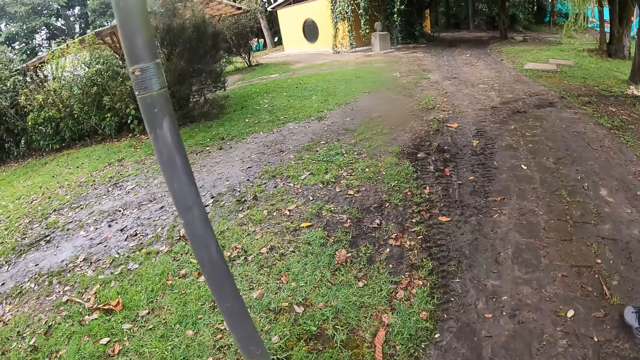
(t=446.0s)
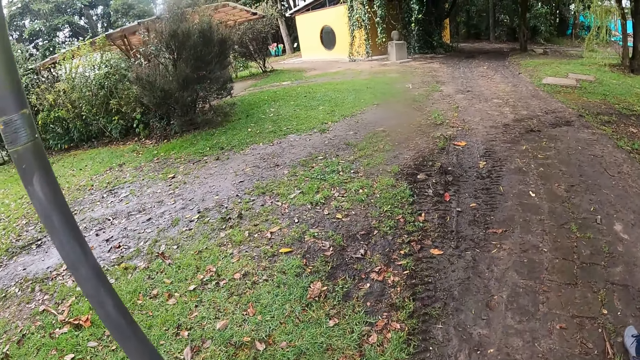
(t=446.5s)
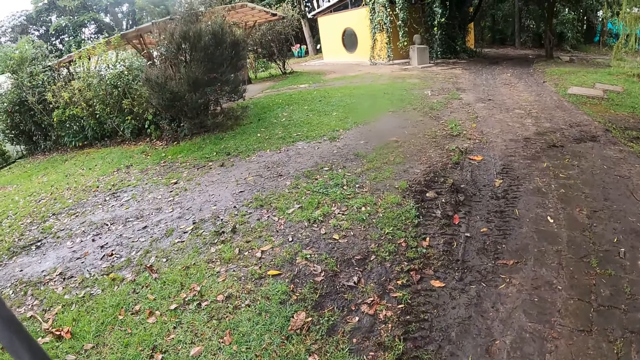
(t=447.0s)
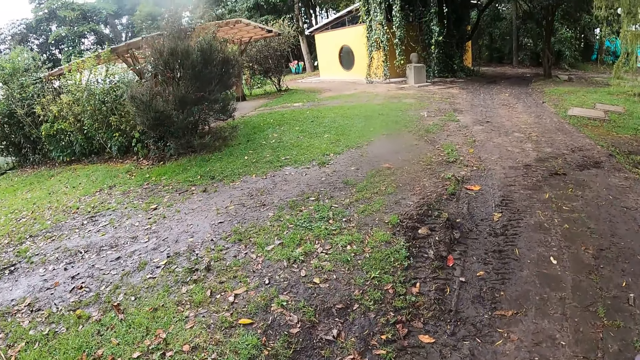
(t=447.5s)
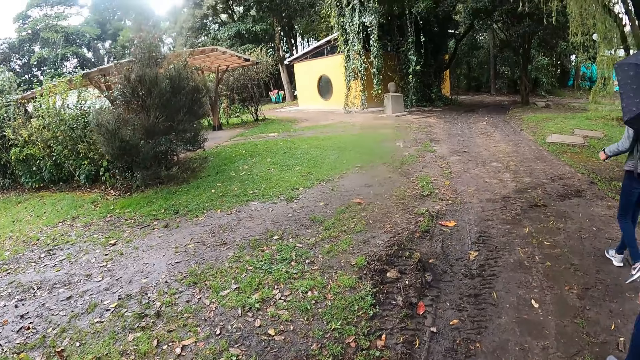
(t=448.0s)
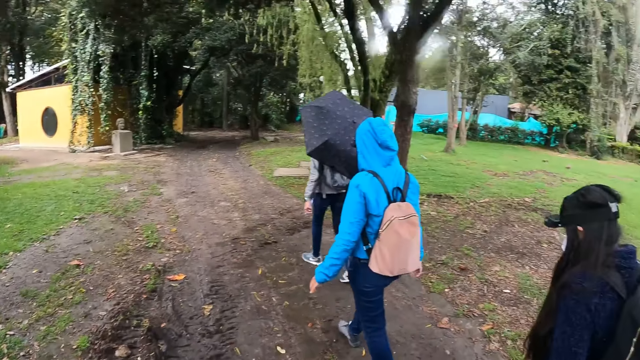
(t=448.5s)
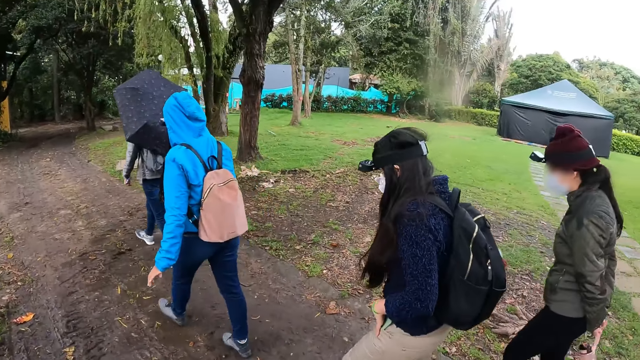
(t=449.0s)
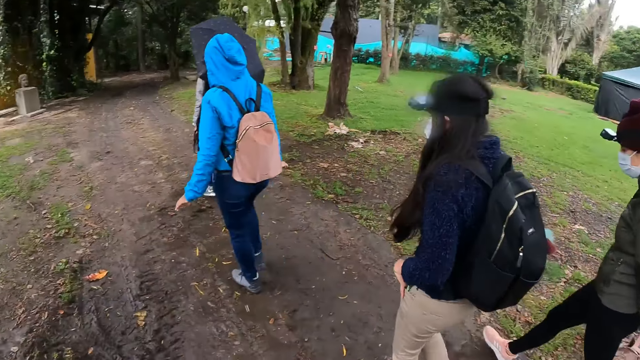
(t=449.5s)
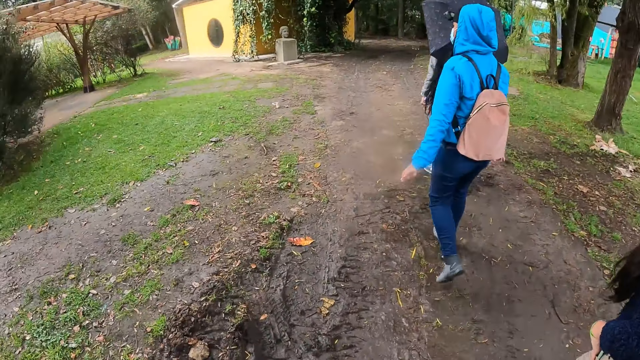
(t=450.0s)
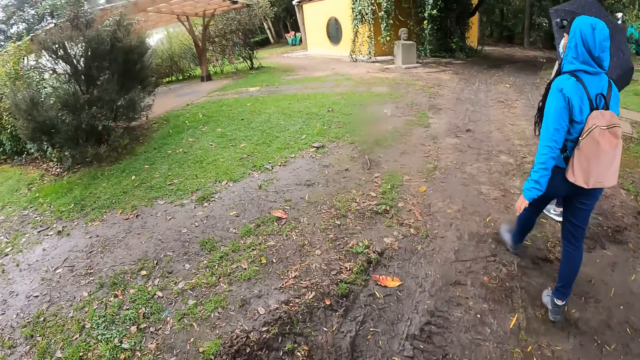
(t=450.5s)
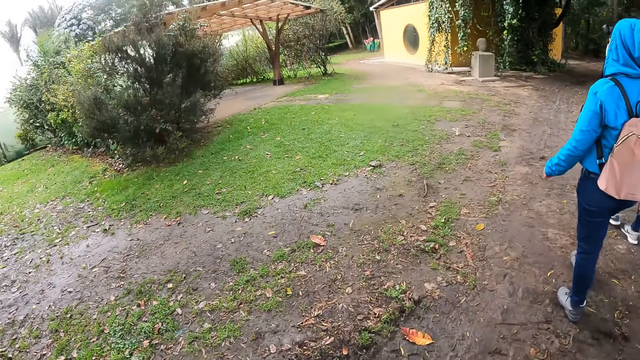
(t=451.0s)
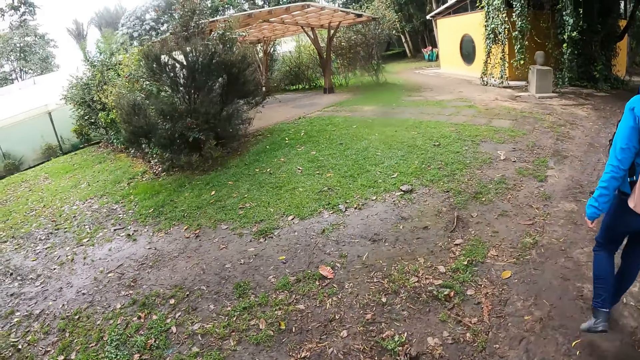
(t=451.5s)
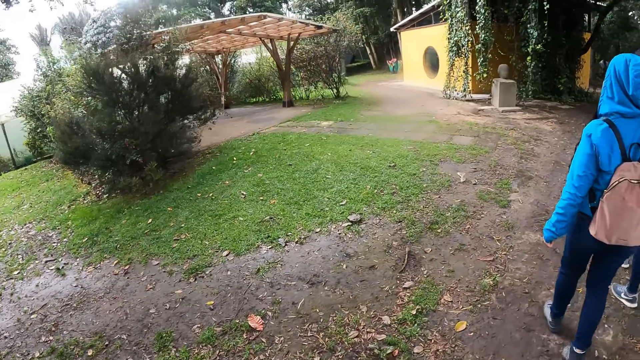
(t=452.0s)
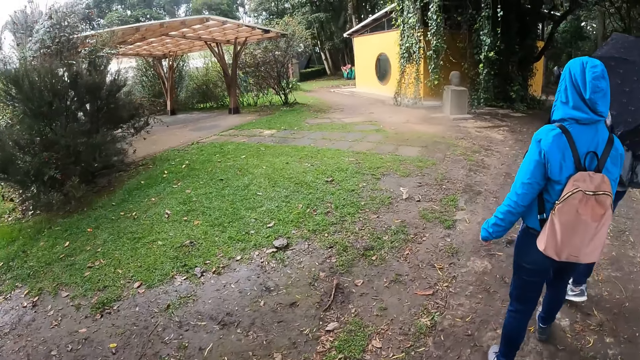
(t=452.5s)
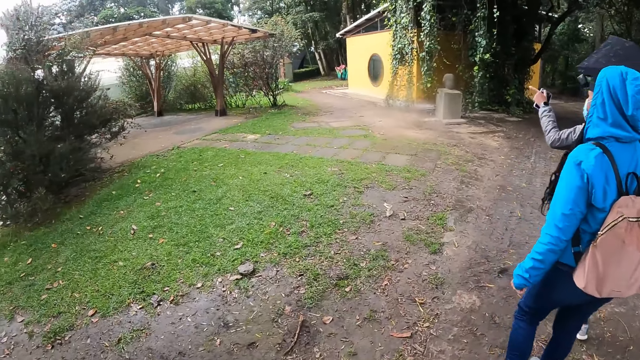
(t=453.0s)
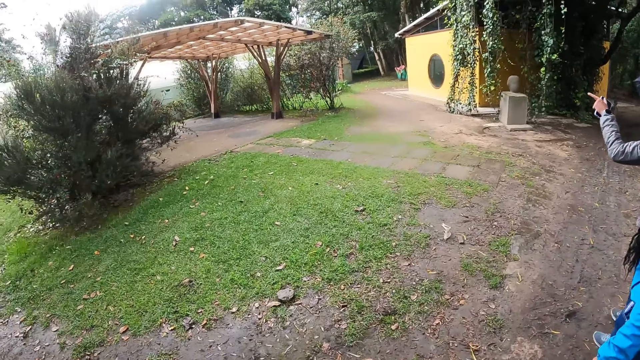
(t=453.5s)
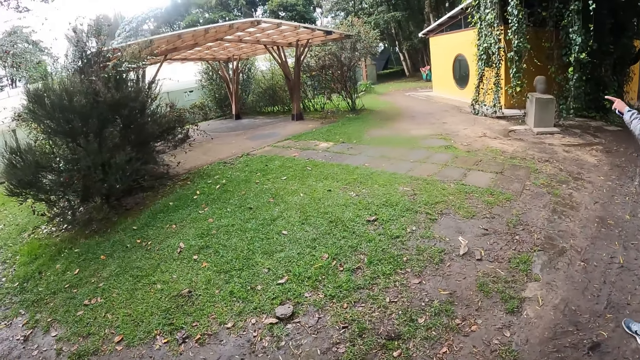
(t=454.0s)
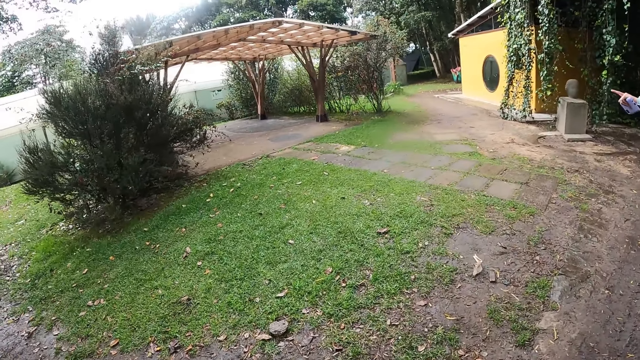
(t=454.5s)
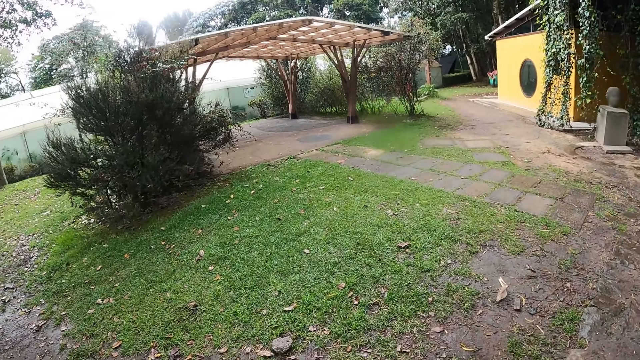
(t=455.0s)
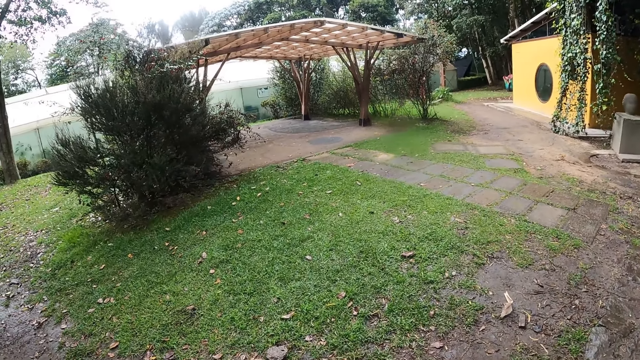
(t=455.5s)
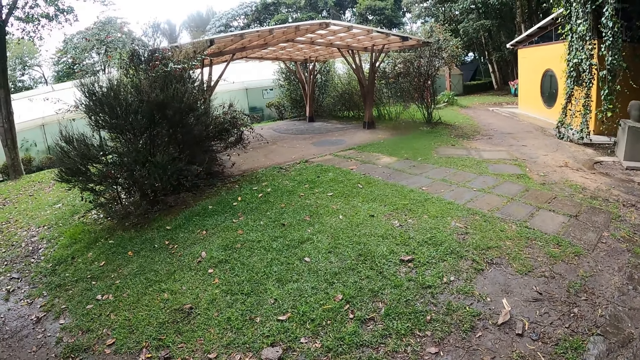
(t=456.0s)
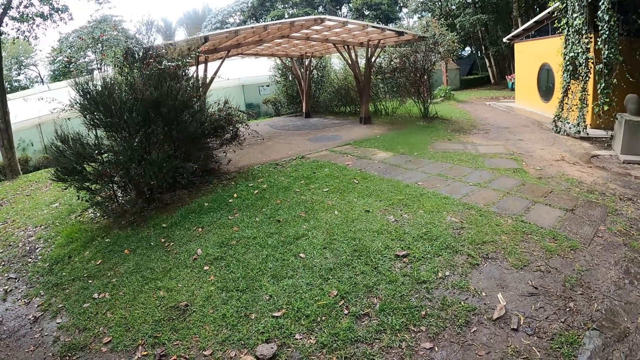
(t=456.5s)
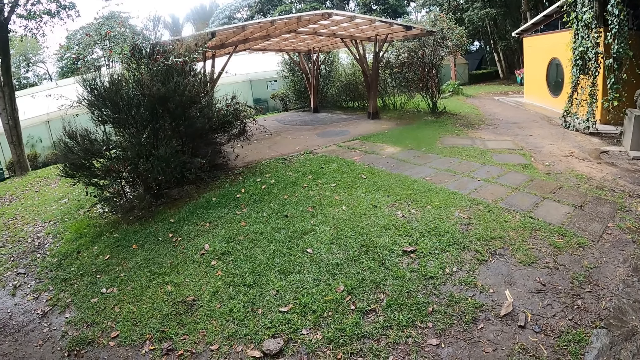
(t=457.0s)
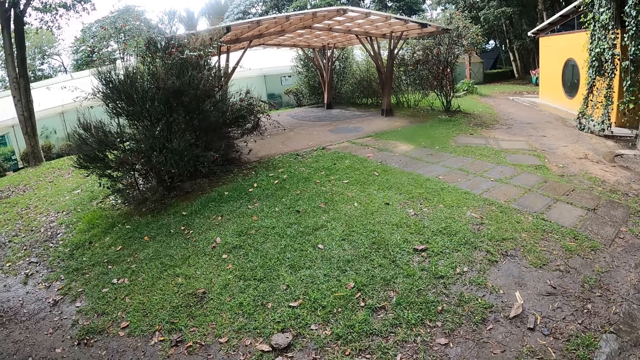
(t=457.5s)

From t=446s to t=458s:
The camera wearer looks around. A woman interacts with another woman.

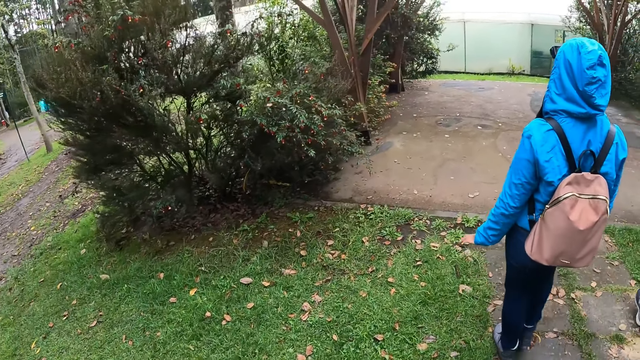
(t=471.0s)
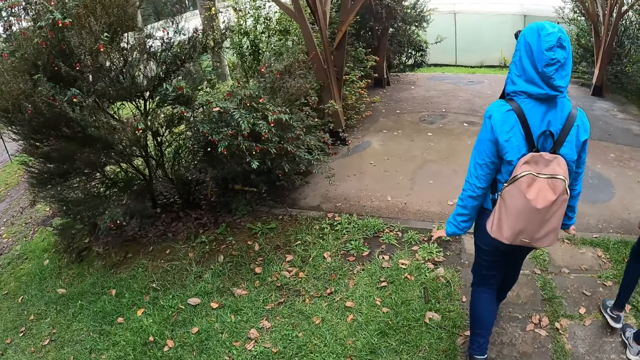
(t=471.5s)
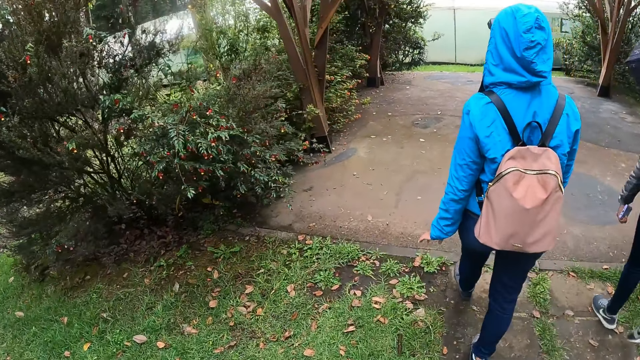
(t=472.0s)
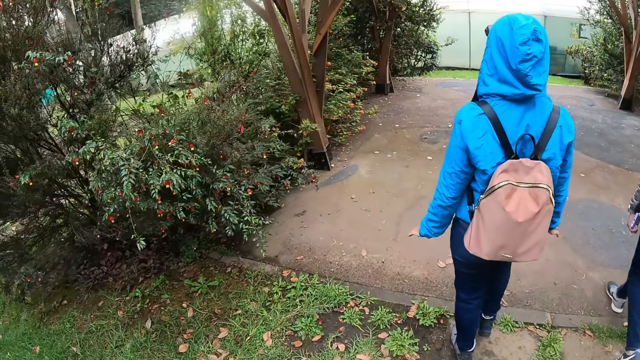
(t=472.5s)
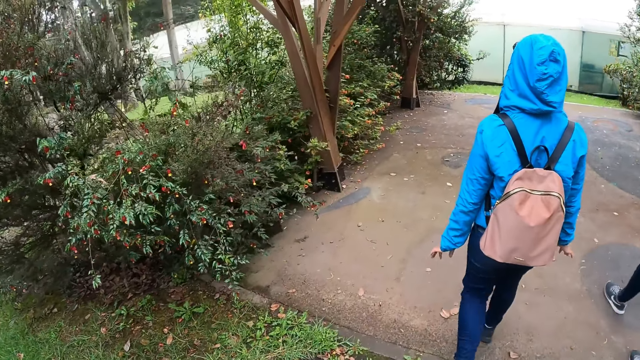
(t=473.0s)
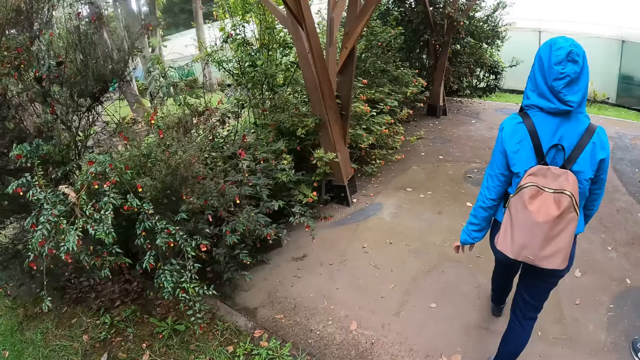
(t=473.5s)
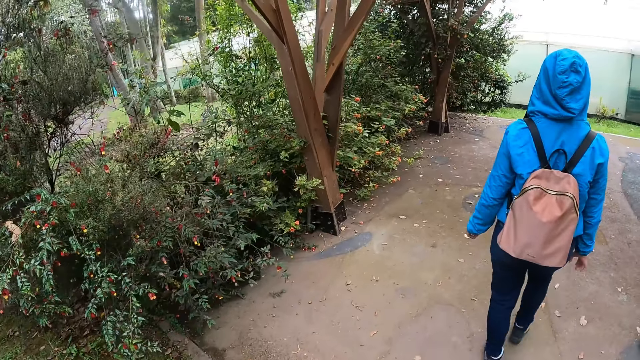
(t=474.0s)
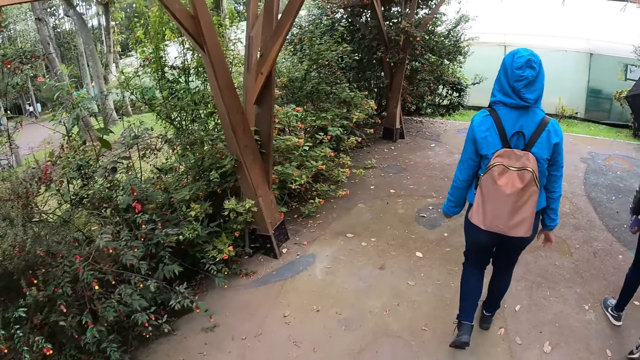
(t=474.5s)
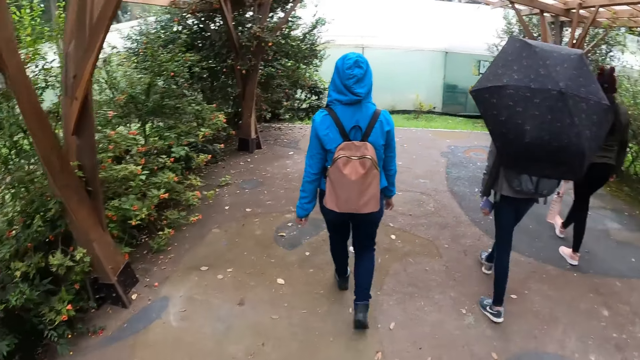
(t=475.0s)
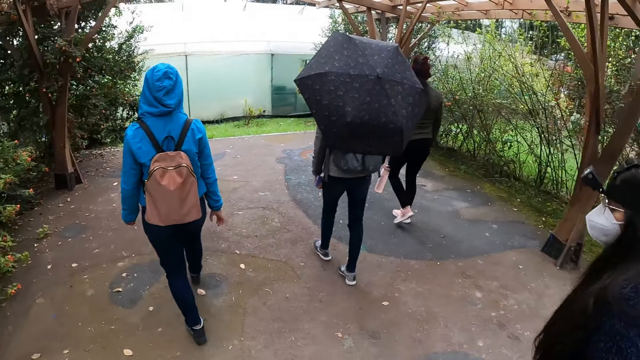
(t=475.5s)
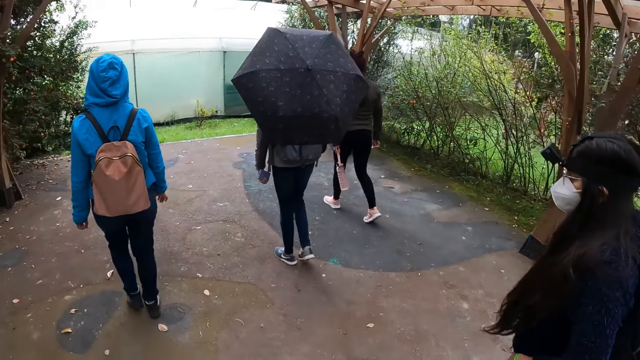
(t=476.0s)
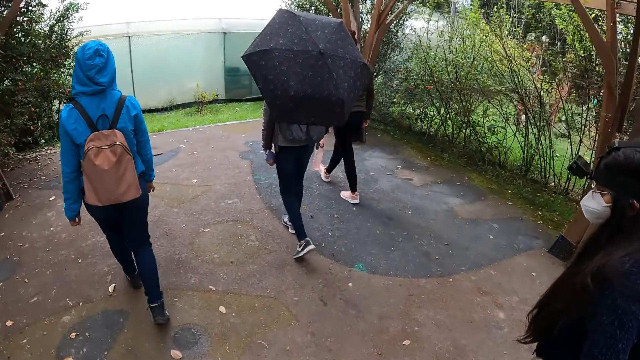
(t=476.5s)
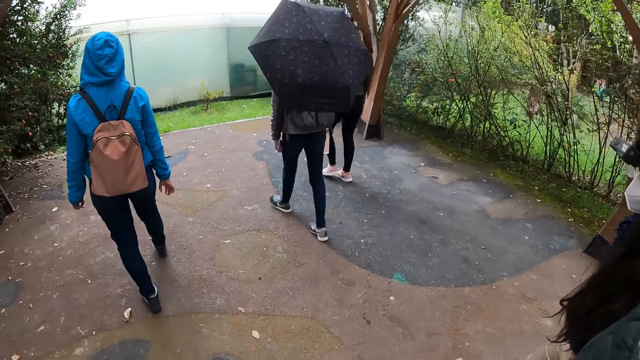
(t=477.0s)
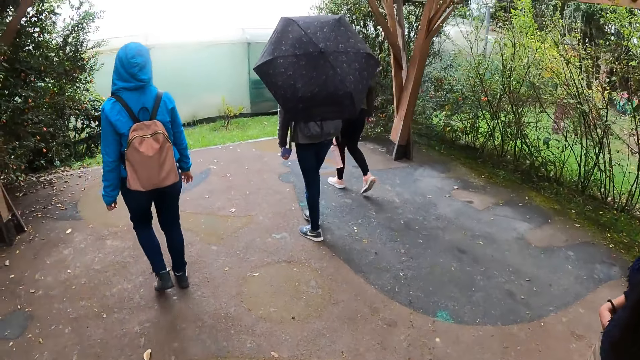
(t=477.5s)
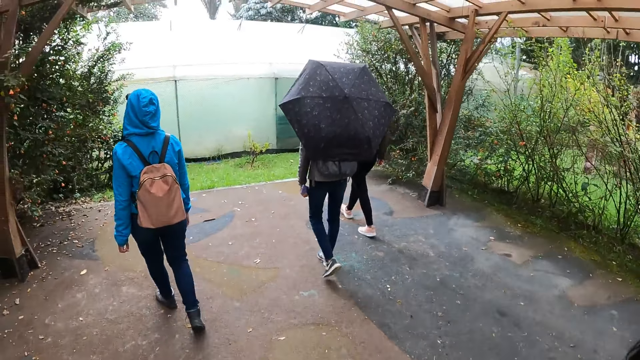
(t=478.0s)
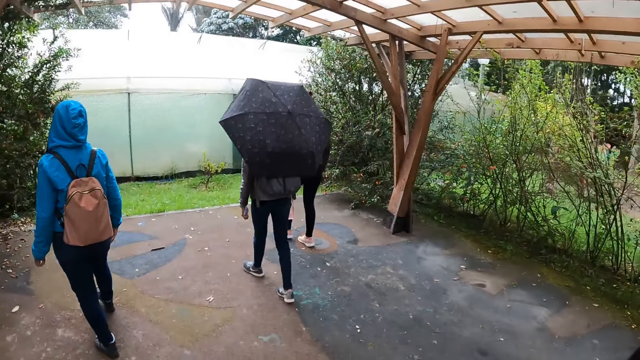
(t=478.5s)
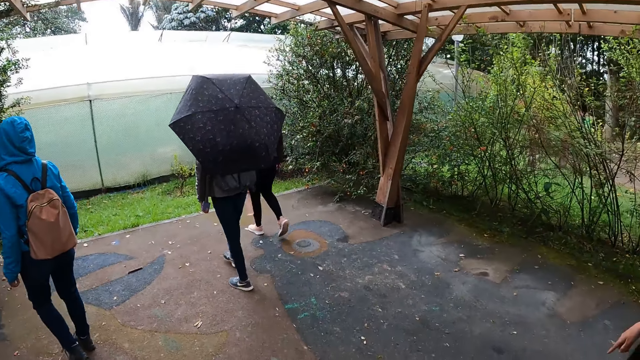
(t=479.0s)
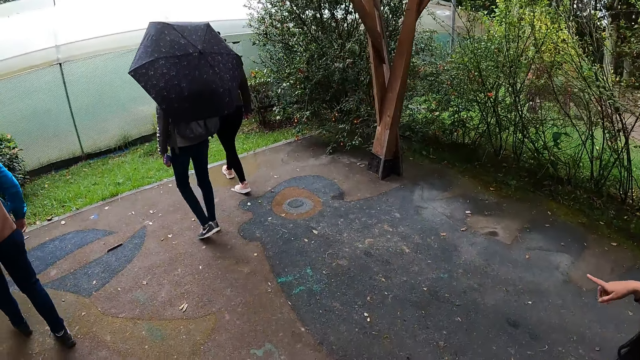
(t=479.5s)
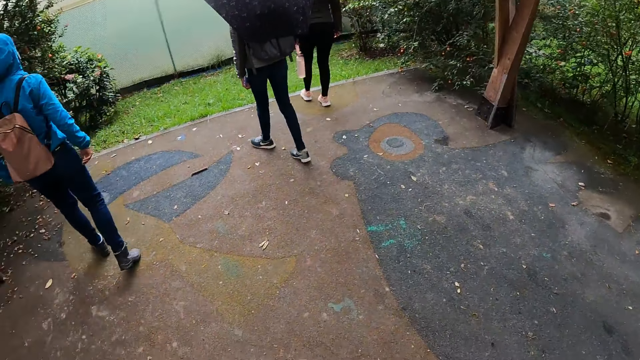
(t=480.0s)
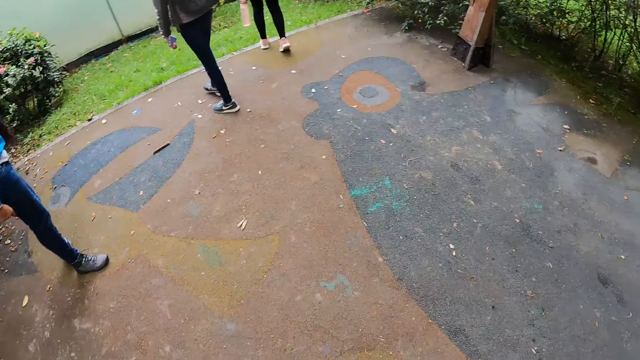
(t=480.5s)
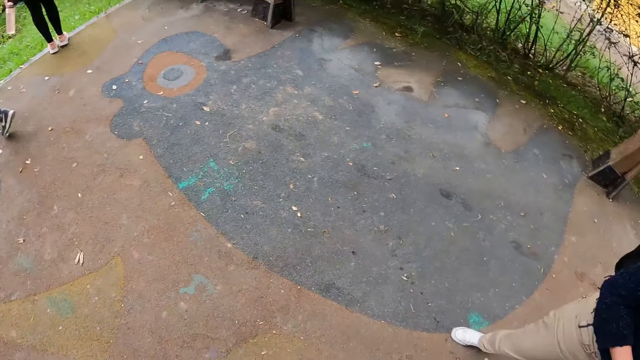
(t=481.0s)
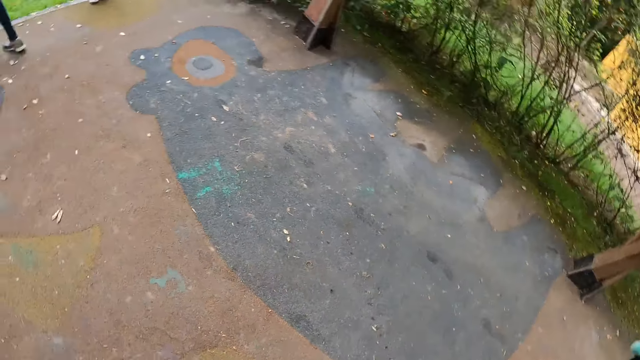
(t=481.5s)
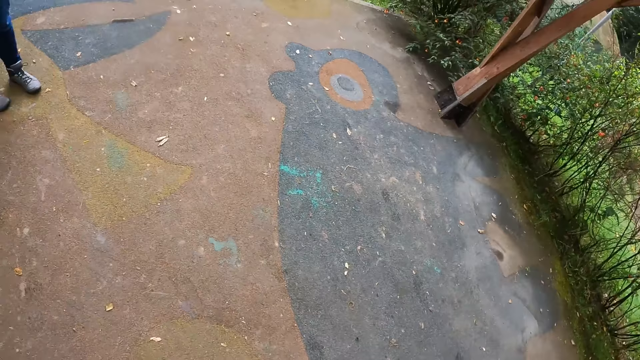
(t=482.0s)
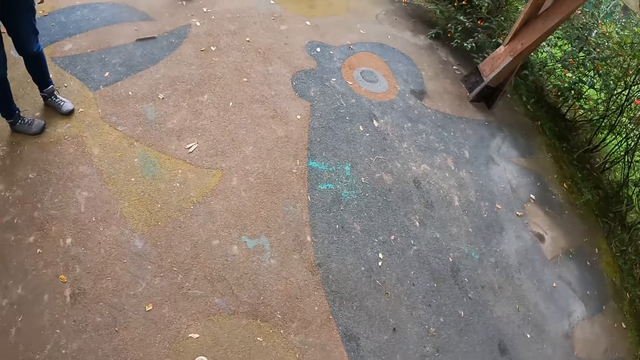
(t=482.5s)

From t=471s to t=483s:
The camera wearer walks under a shed with the women.
